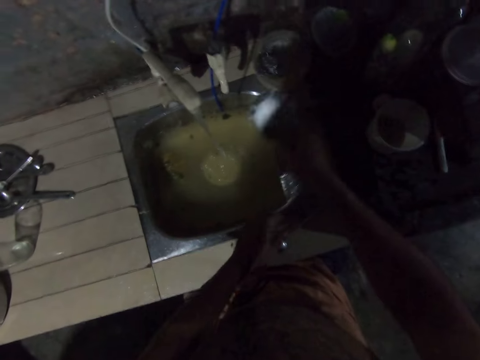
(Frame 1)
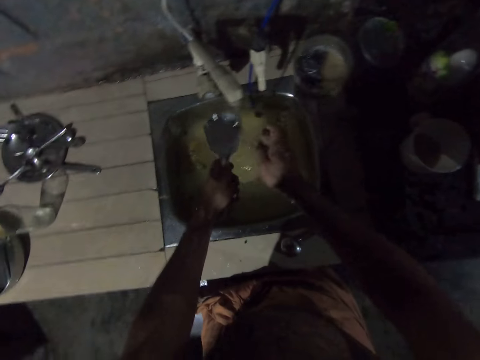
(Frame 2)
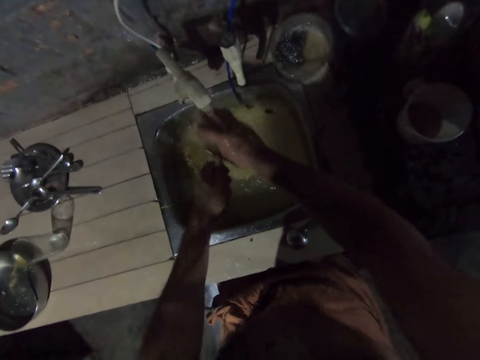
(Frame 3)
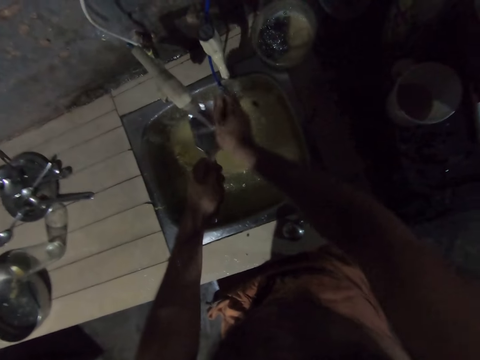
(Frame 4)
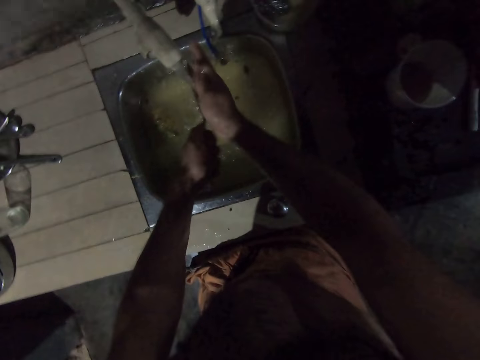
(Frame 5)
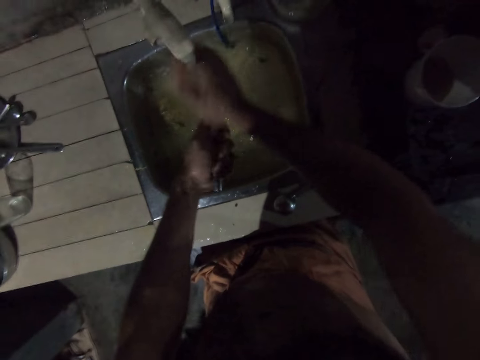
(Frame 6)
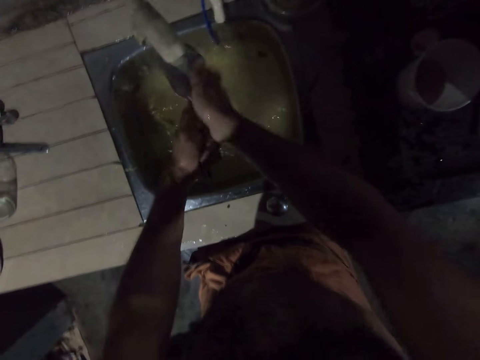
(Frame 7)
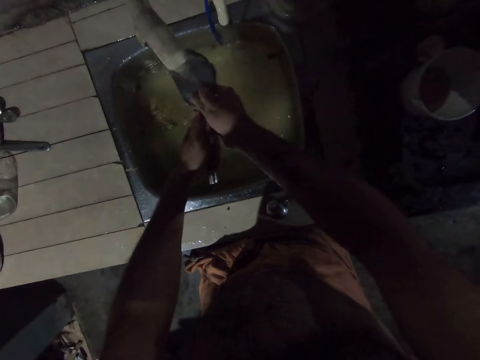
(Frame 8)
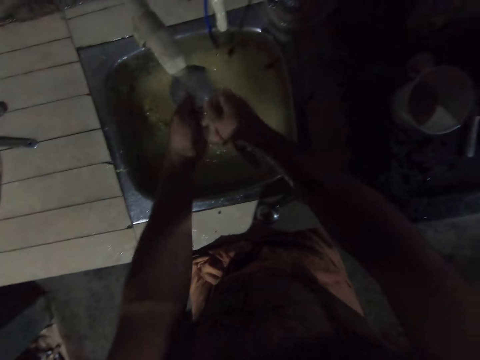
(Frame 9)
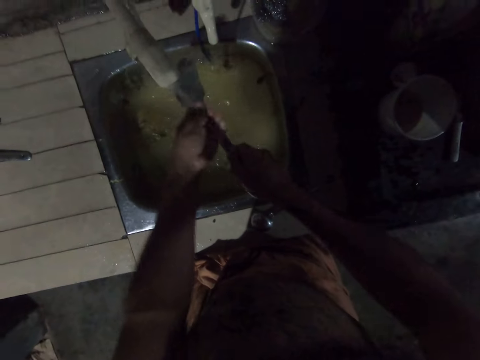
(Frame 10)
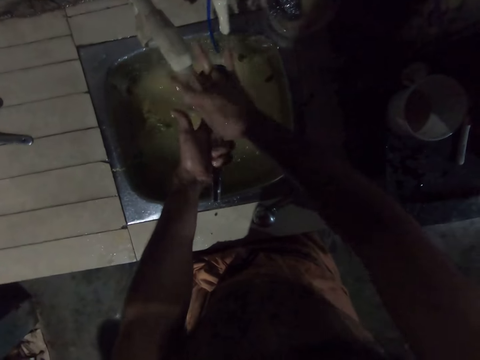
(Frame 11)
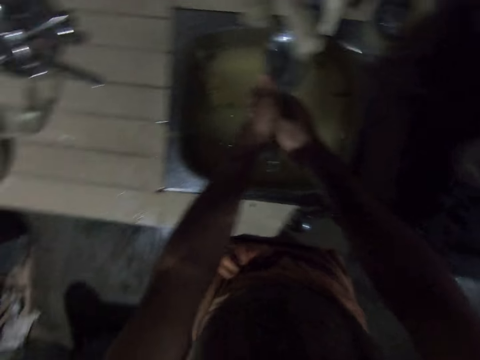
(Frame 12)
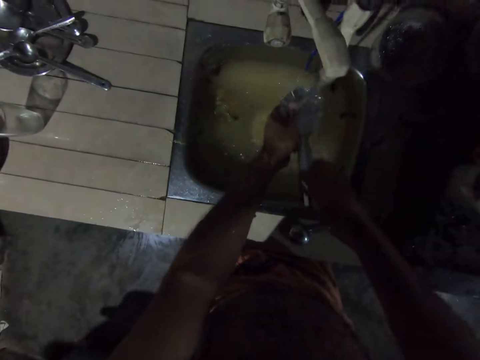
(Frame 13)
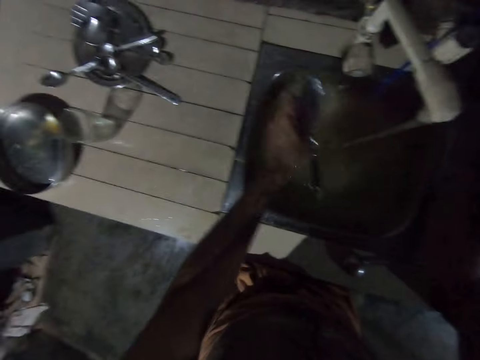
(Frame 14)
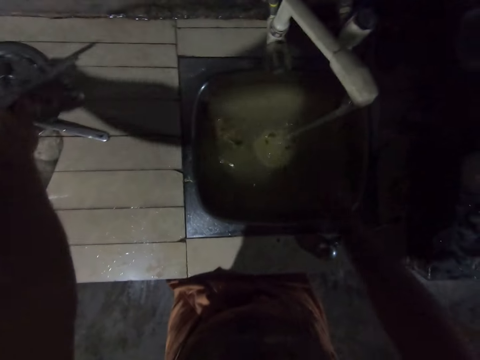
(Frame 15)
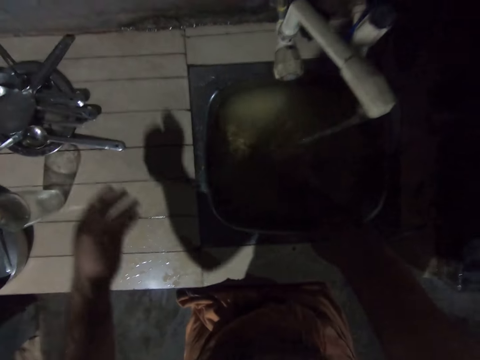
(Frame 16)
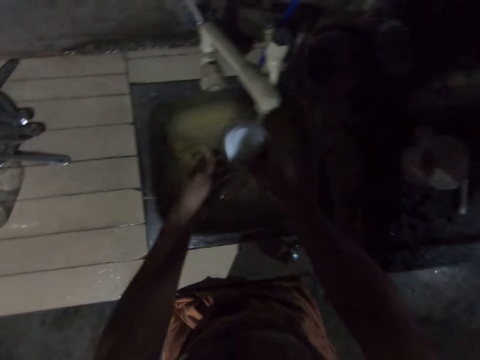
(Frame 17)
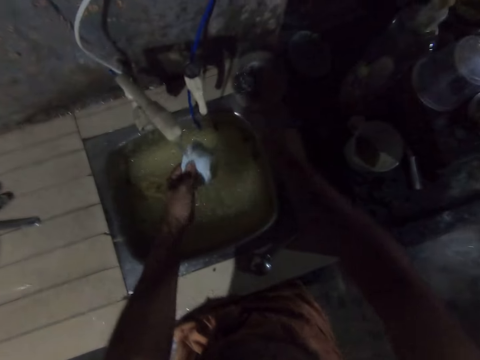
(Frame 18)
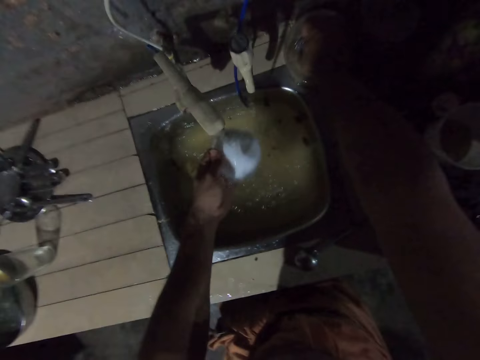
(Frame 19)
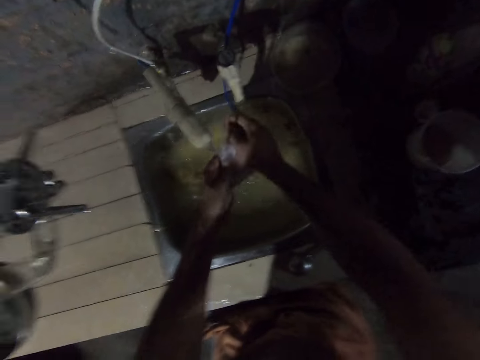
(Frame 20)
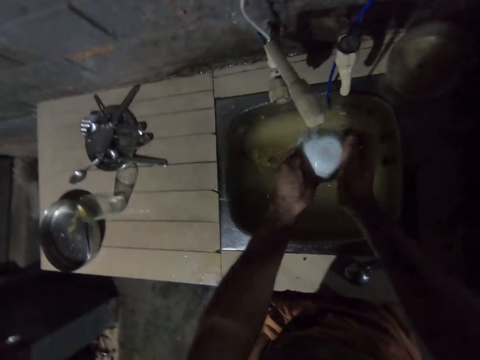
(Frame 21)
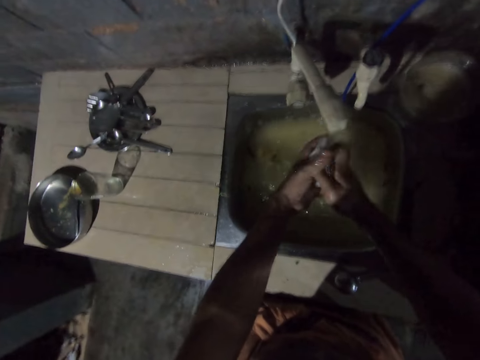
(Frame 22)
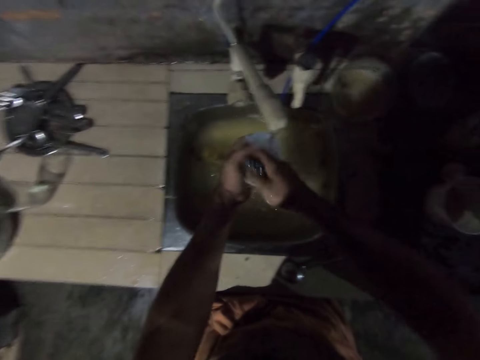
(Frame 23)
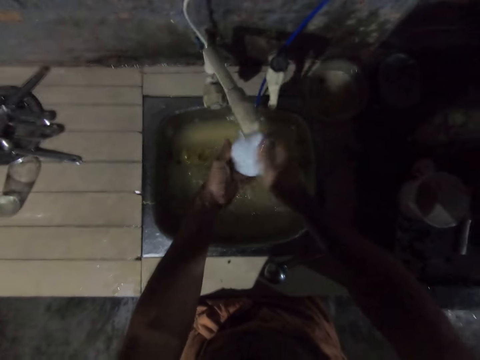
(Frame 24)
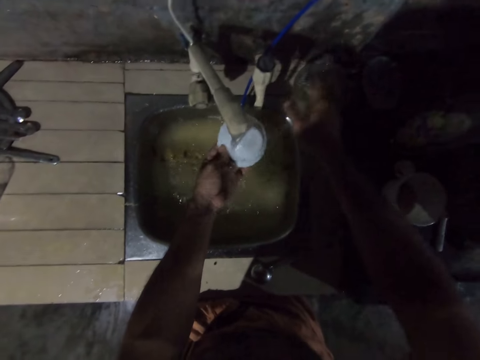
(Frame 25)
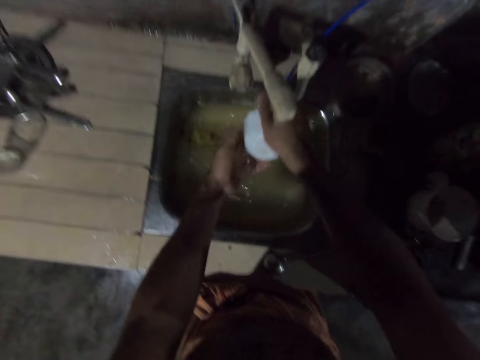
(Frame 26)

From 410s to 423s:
The camera wearer picks the serving spoon with the right hand. They clean the serving spoon with the scrubber. They place the serving spoon on the plate. They pick the bowl from the sink. They pick the scrubber from the countertop. They clean the bowl with the scrubber.

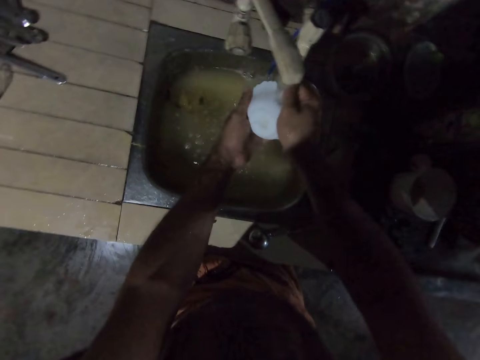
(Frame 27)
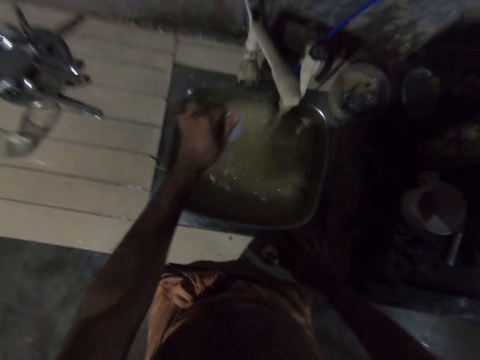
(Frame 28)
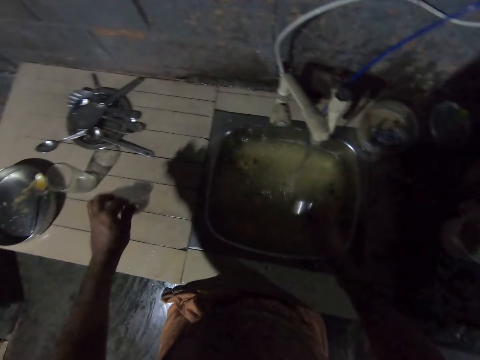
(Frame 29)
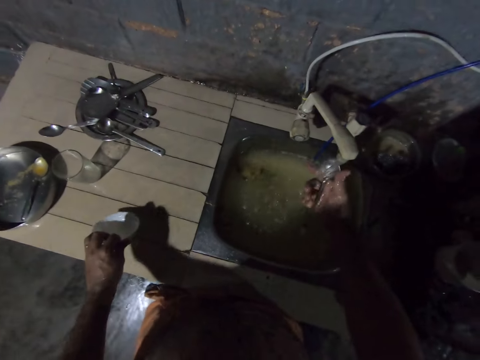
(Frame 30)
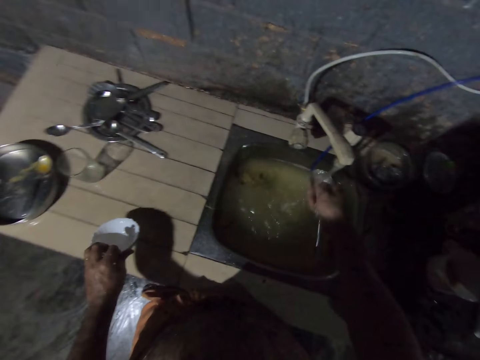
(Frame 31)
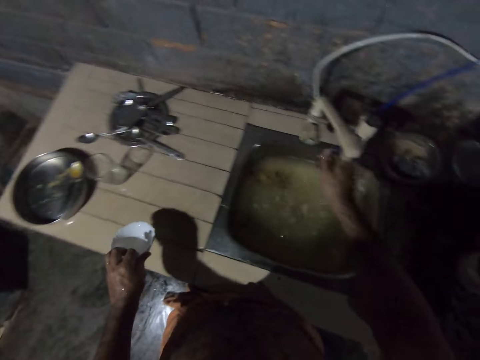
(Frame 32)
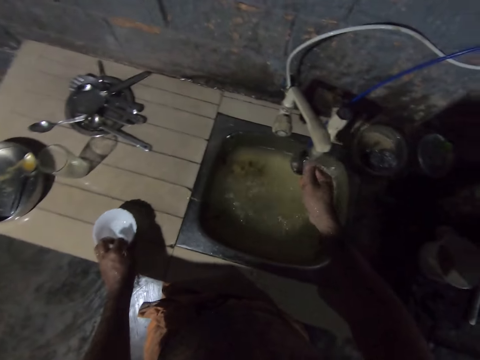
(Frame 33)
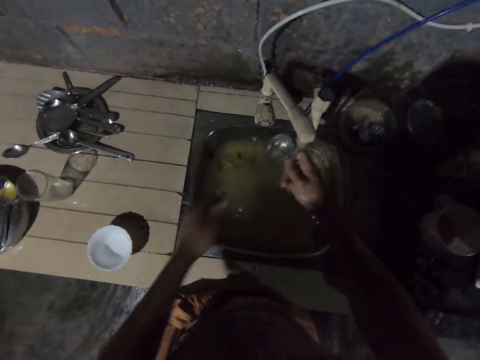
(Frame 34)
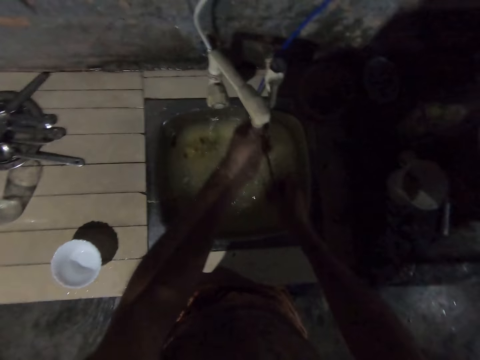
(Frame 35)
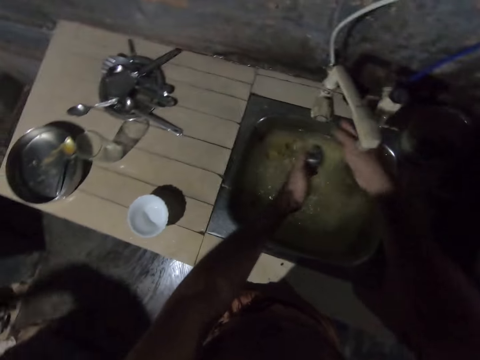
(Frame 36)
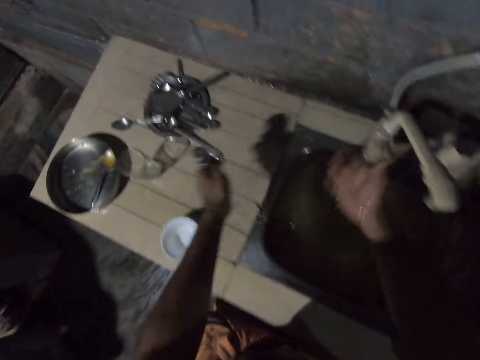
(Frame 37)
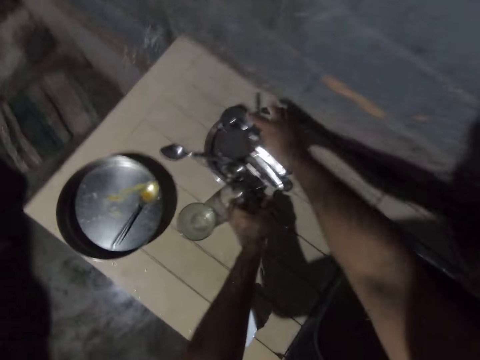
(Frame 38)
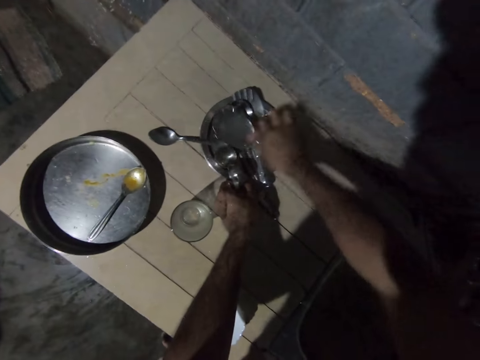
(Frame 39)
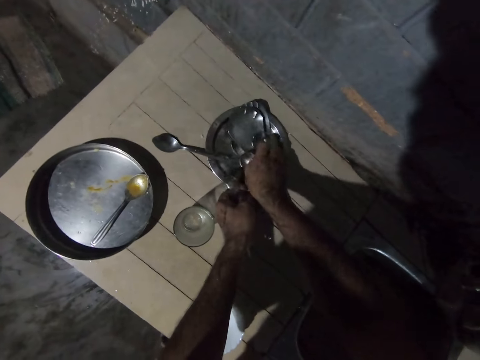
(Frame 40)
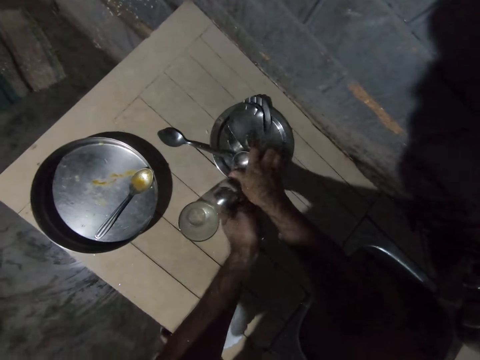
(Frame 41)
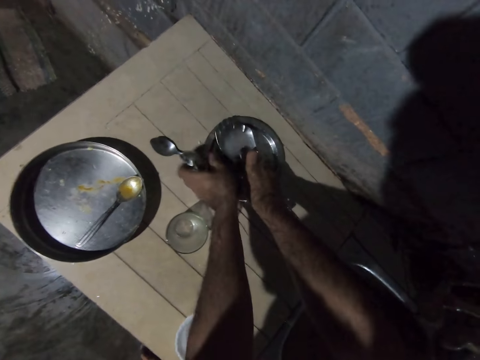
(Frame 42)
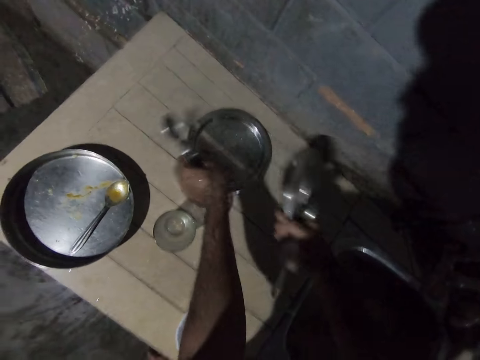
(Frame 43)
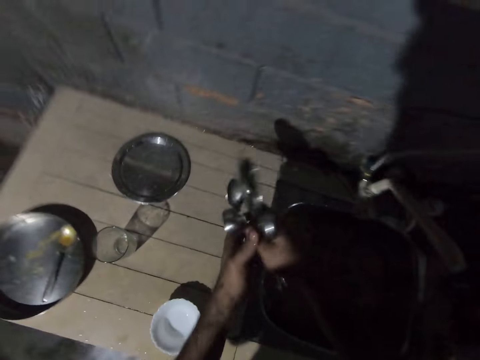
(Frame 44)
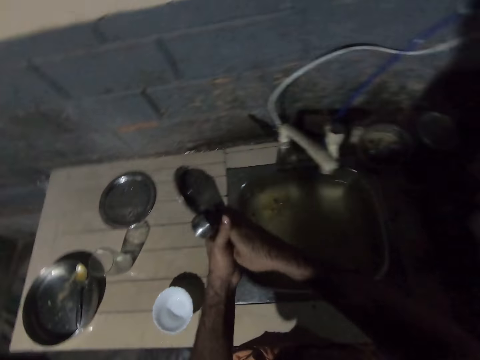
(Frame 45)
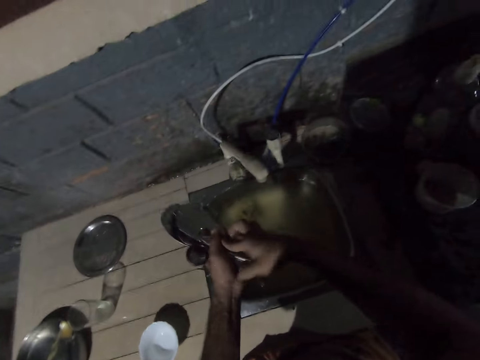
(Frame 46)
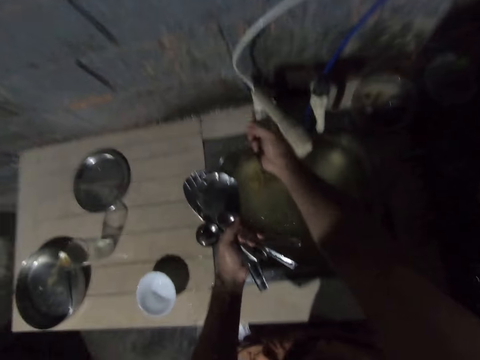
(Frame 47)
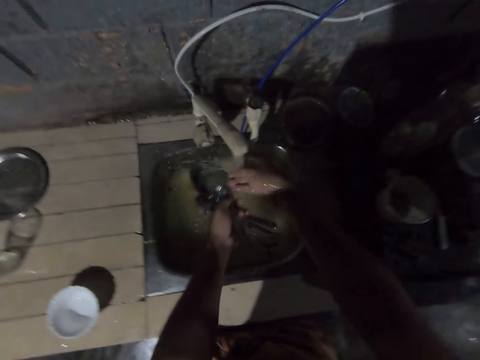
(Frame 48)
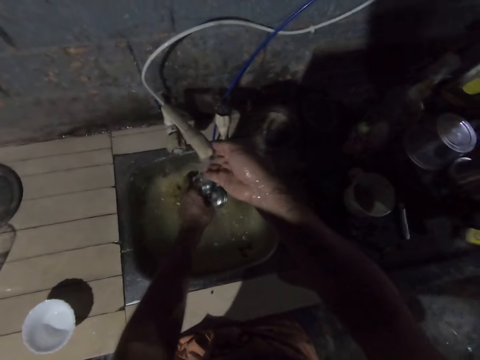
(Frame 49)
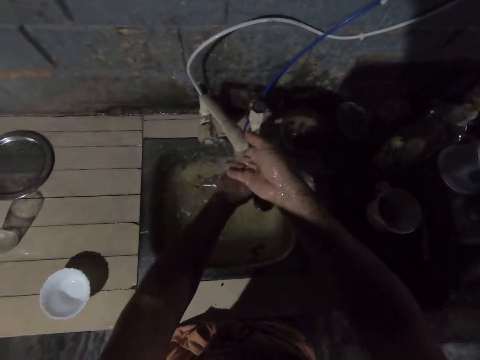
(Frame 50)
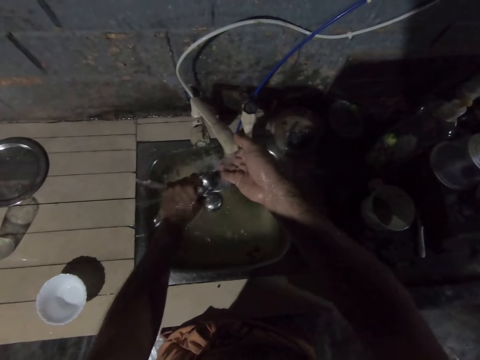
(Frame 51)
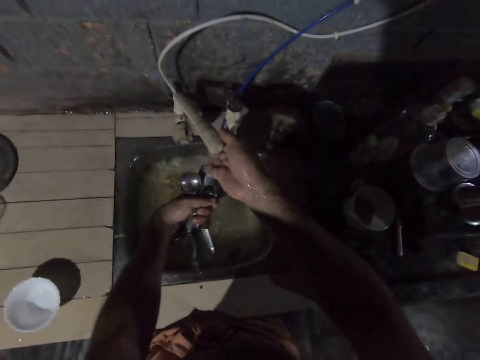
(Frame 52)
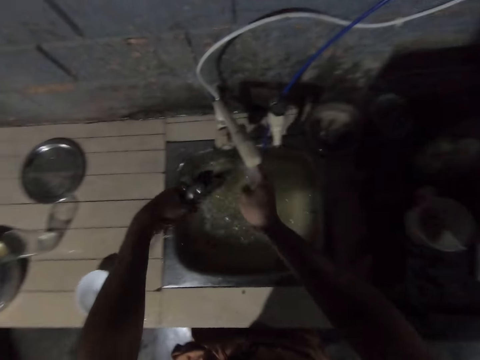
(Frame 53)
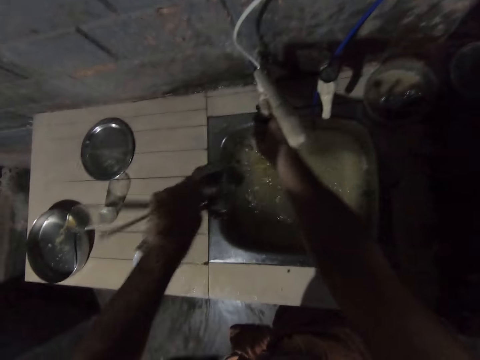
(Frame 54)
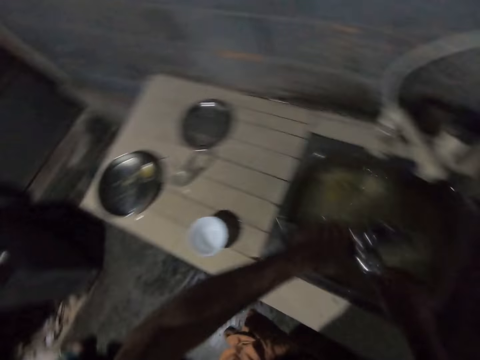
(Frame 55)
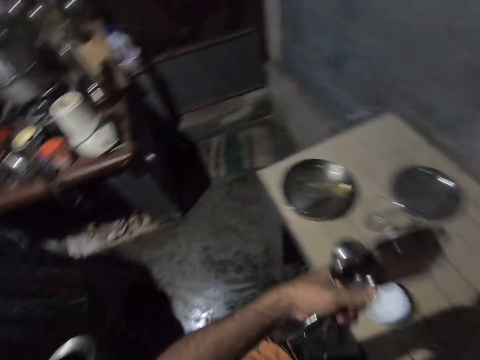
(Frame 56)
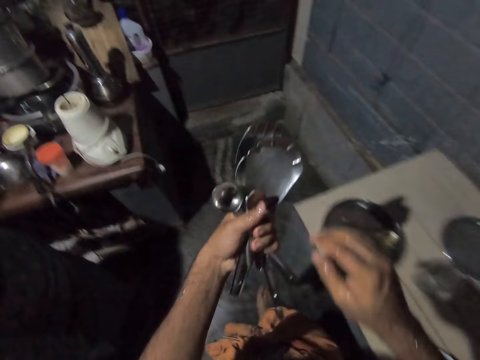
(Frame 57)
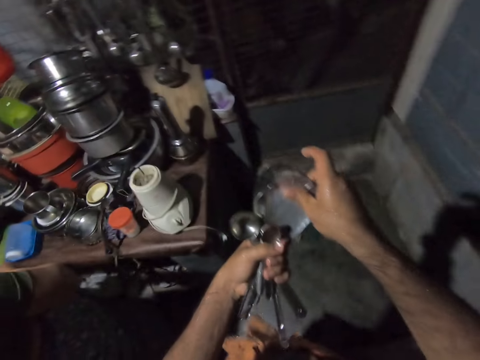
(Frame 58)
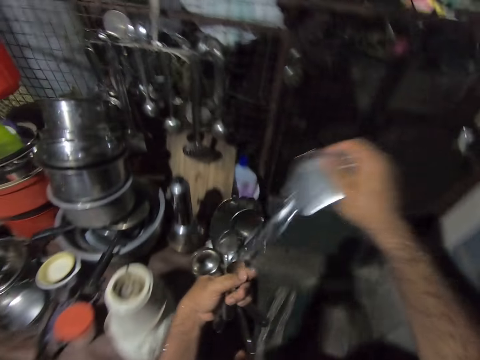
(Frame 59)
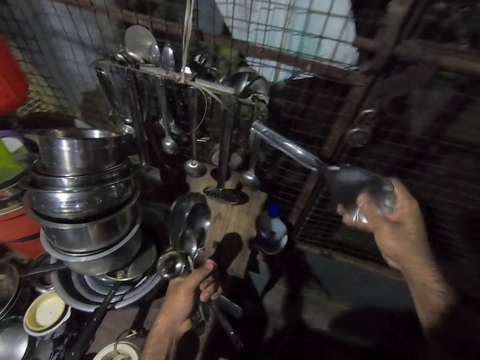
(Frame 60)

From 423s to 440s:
The camera wearer places the bowl on the countertop. They rinse the serving spoon and turn off the water tap. They pick up all the spoons. They rinse the spoons and turn off the water tap.
